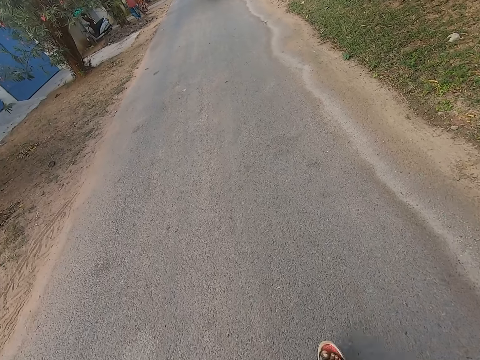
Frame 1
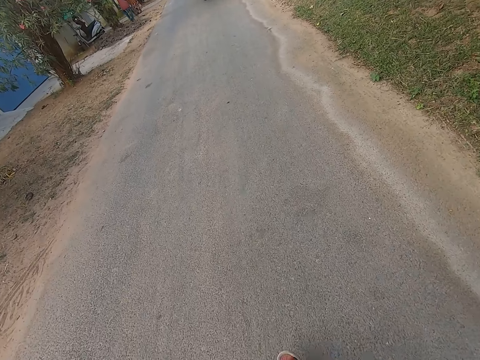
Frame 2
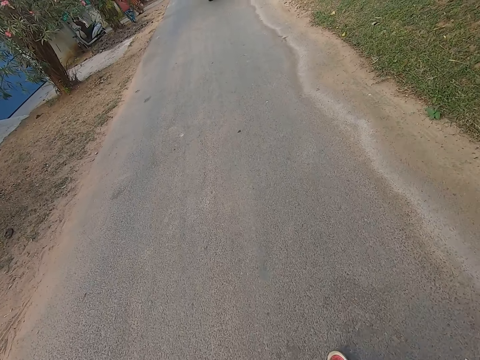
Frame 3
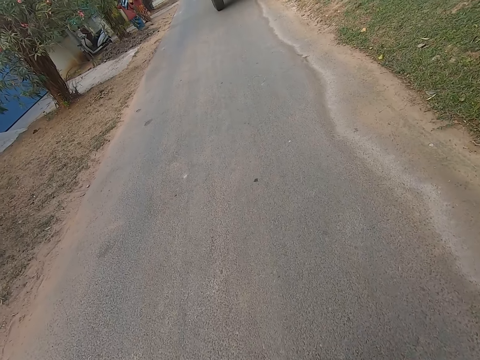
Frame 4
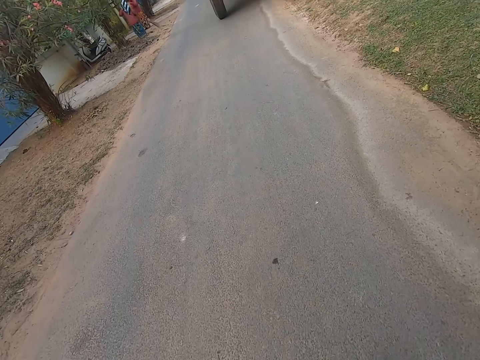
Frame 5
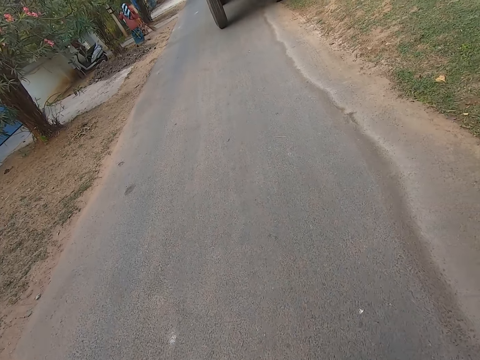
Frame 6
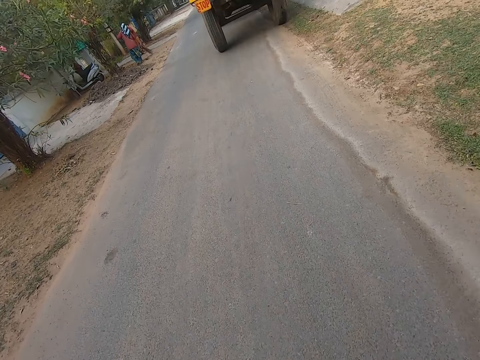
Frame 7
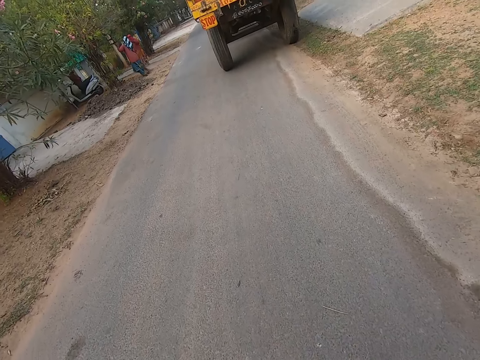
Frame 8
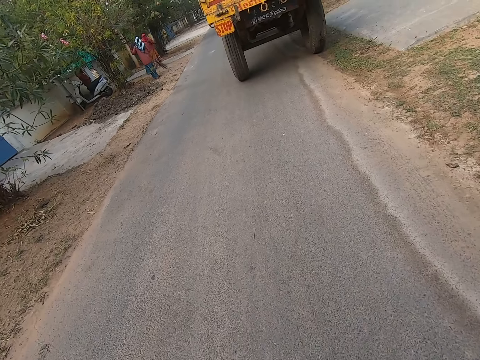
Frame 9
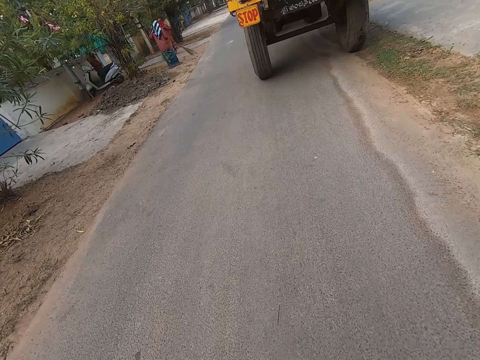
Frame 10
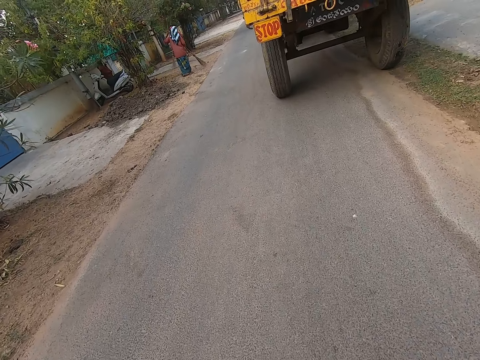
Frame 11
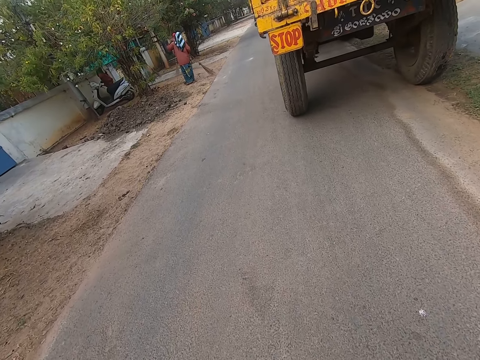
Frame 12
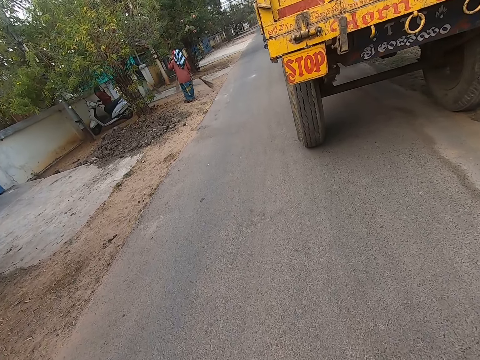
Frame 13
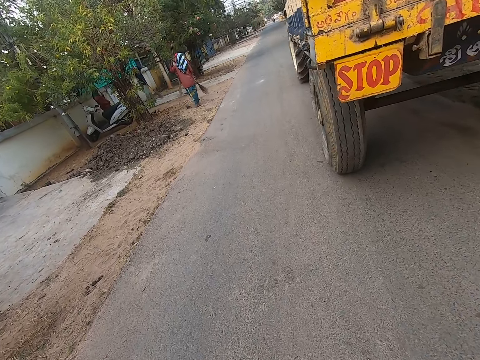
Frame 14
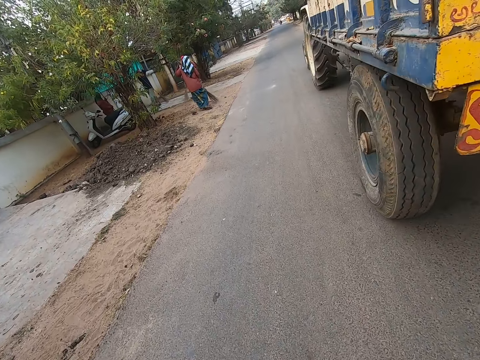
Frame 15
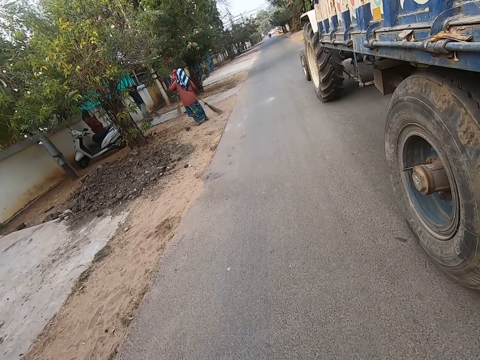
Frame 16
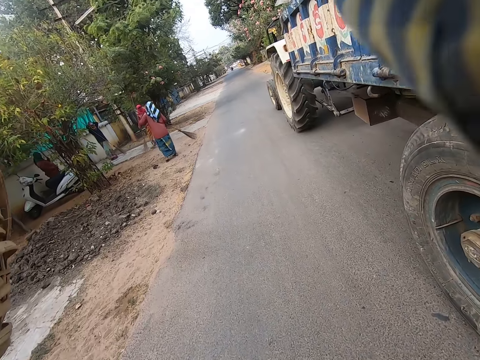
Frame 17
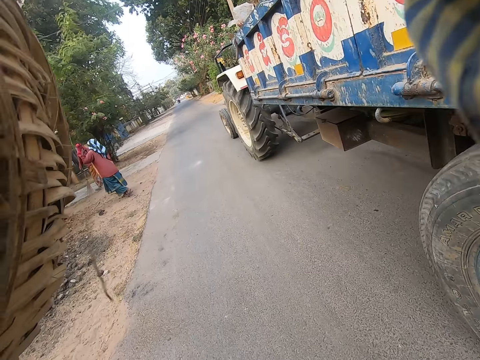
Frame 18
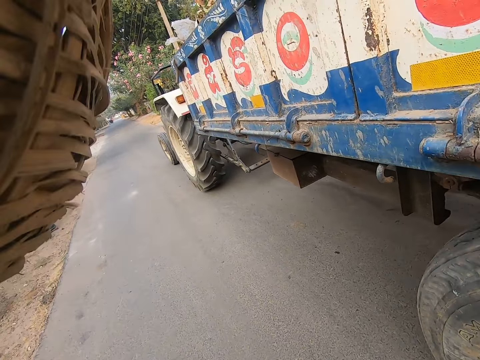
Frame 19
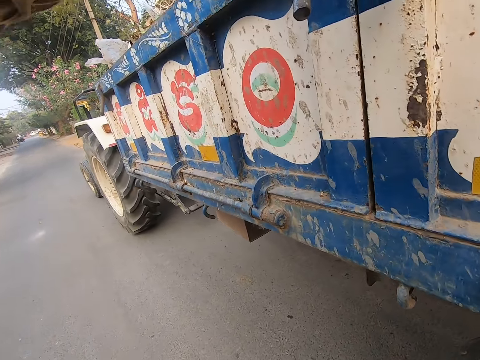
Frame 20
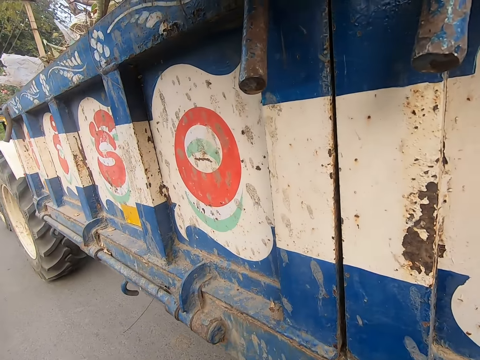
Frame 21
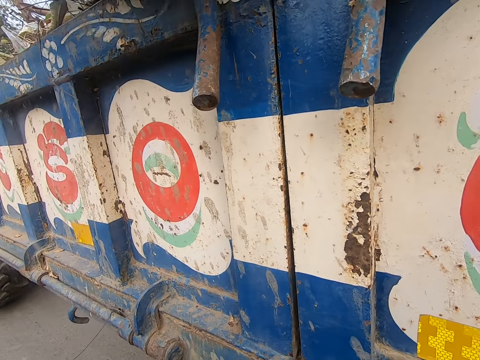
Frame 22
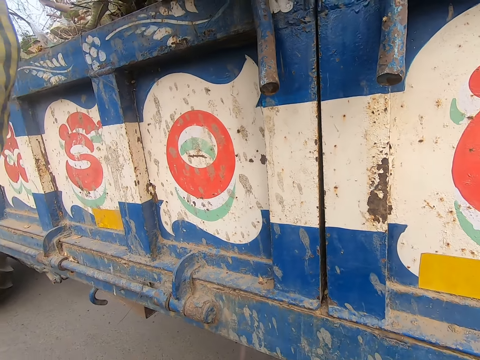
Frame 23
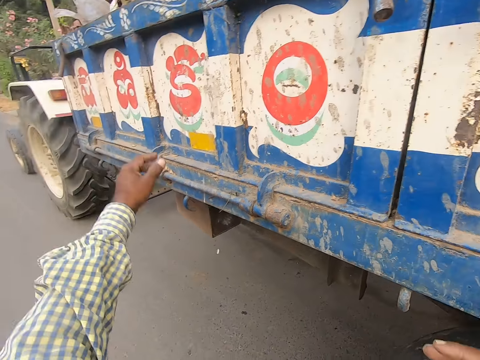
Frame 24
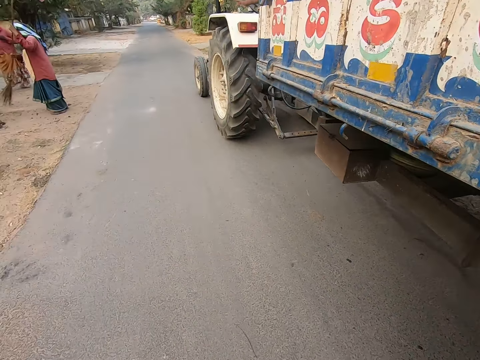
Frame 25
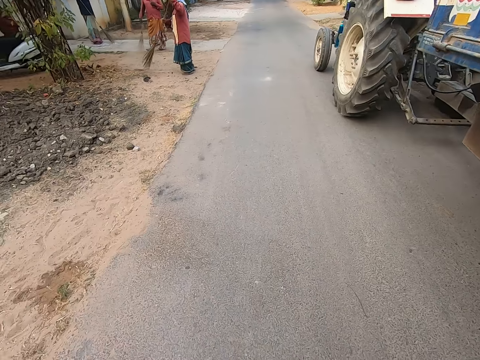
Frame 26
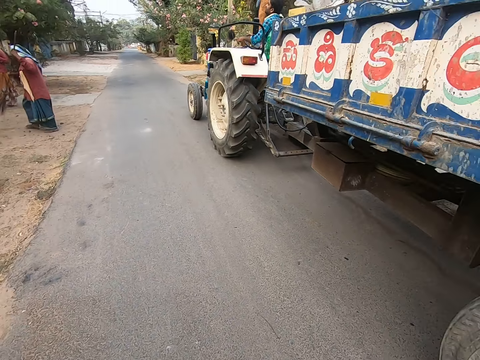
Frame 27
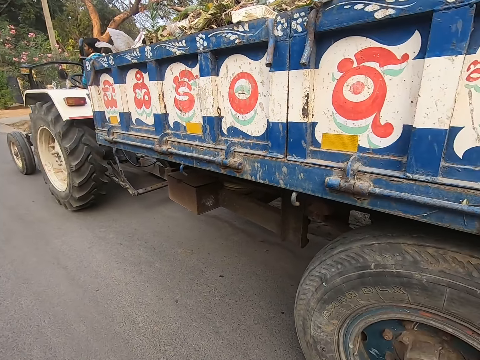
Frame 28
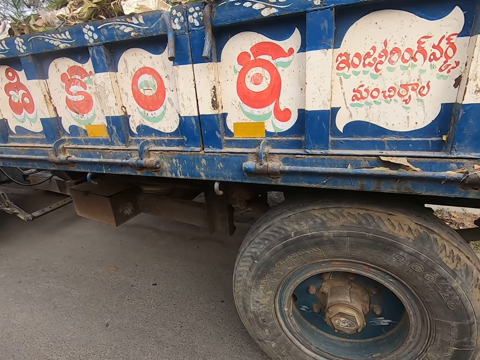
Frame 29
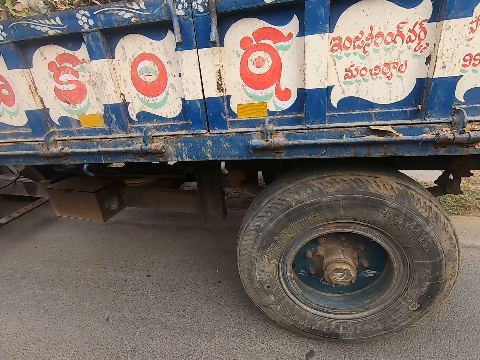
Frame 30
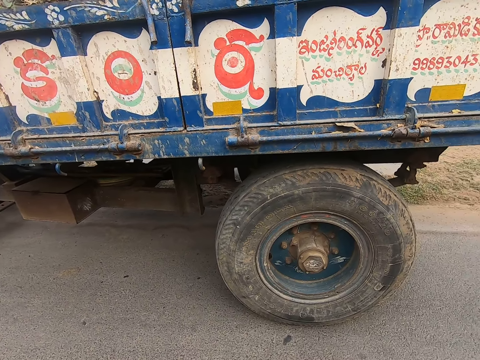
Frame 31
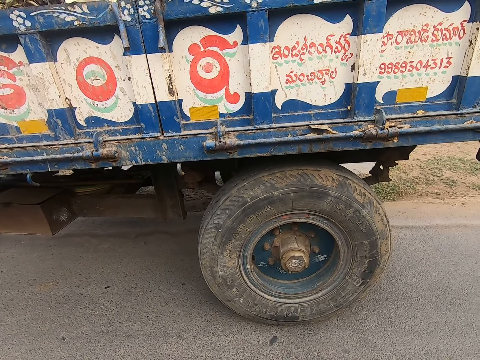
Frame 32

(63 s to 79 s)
A woman sweeps the ground with a broom in both hands. The camera wearer looks down. They pour dirt into the truck from the basket in both hands. The woman sweeps the ground with the broom in both hands. The camera wearer looks down.

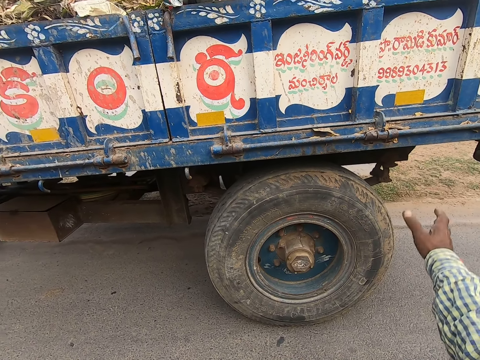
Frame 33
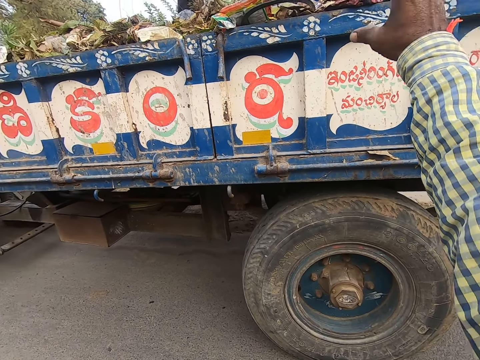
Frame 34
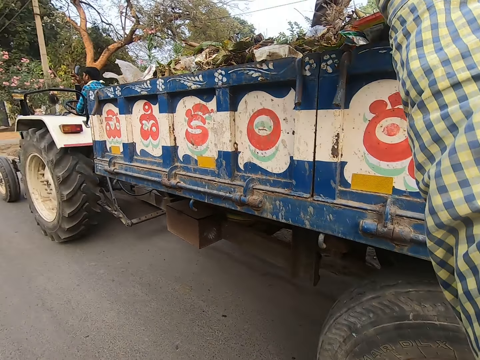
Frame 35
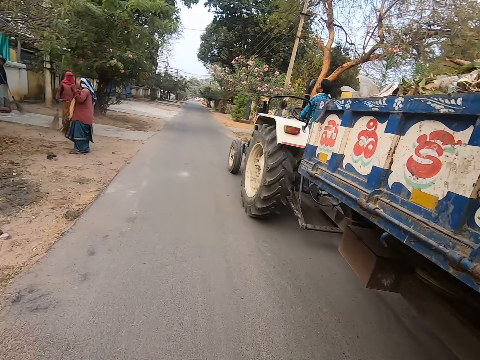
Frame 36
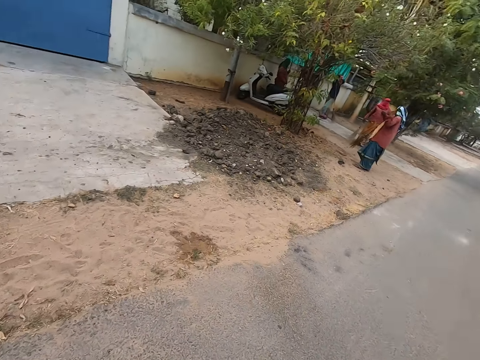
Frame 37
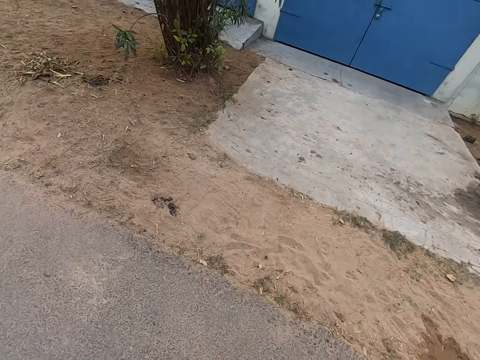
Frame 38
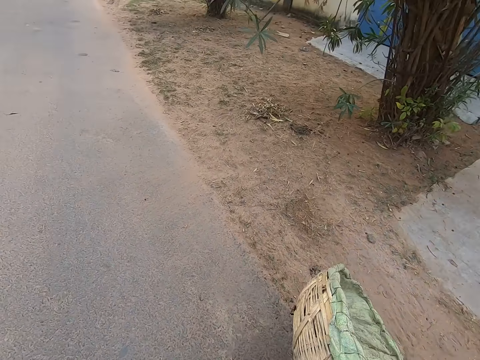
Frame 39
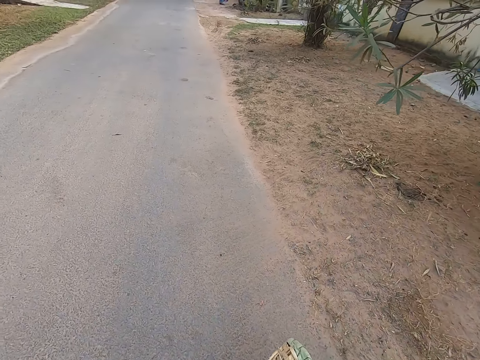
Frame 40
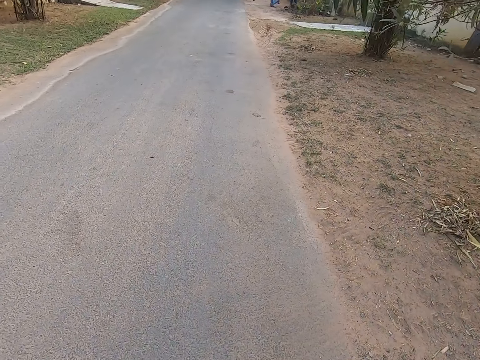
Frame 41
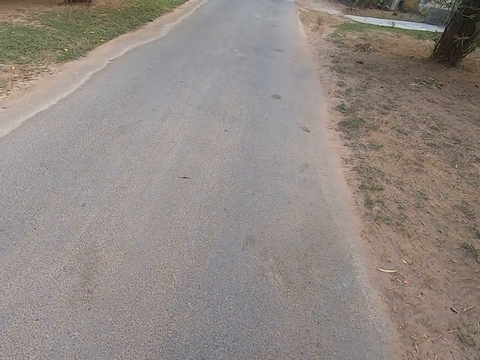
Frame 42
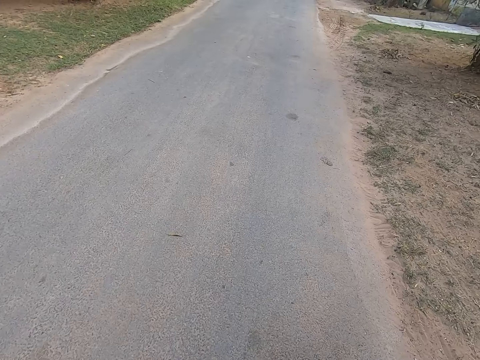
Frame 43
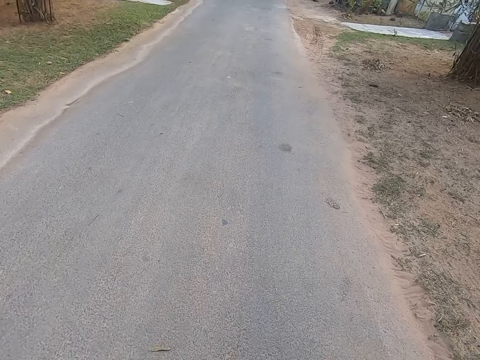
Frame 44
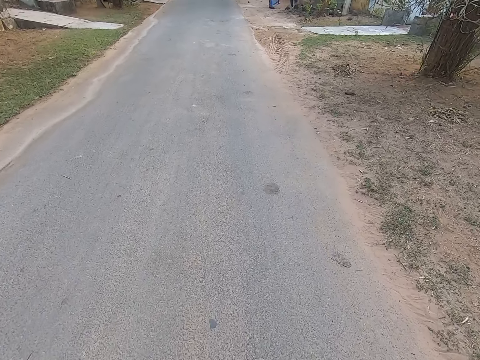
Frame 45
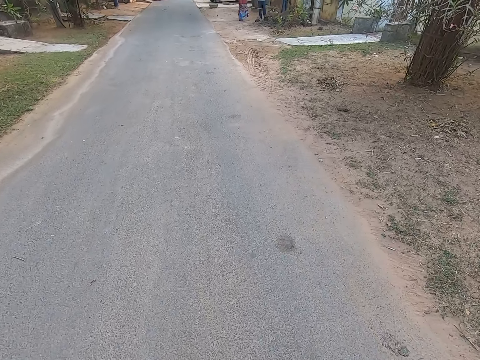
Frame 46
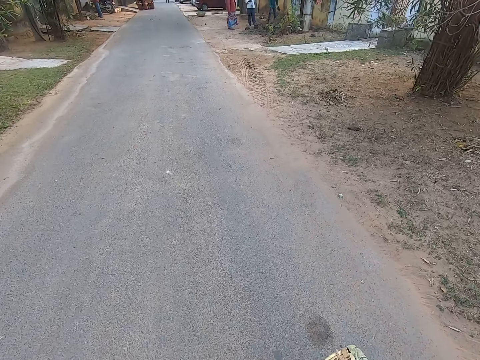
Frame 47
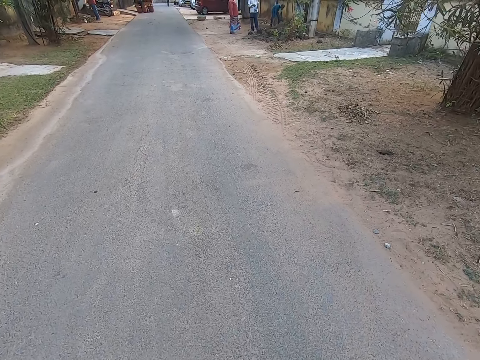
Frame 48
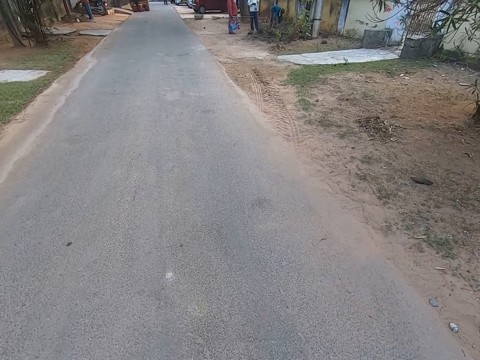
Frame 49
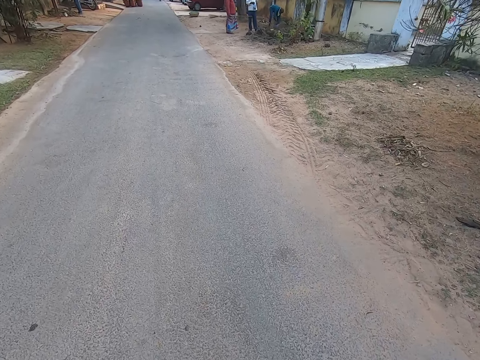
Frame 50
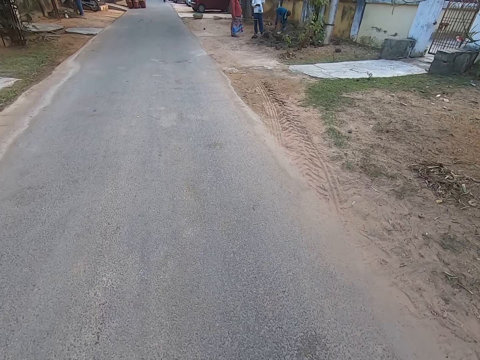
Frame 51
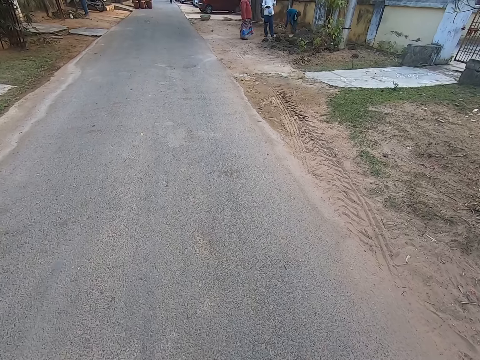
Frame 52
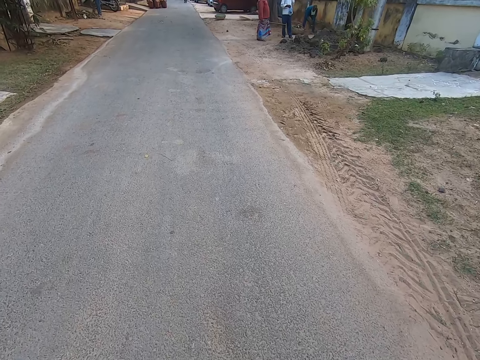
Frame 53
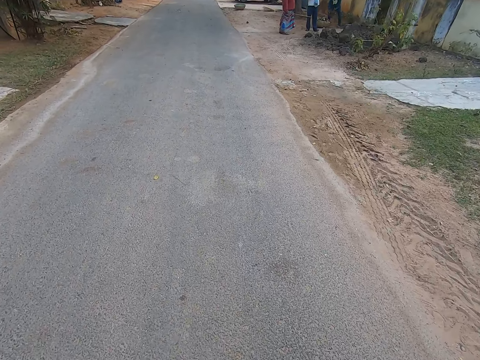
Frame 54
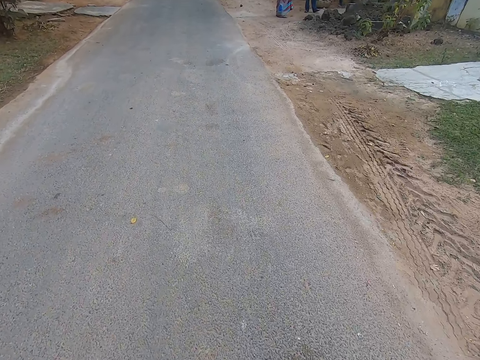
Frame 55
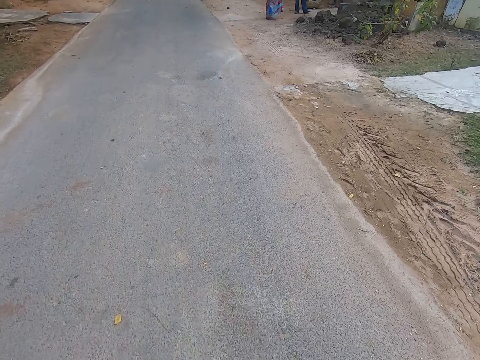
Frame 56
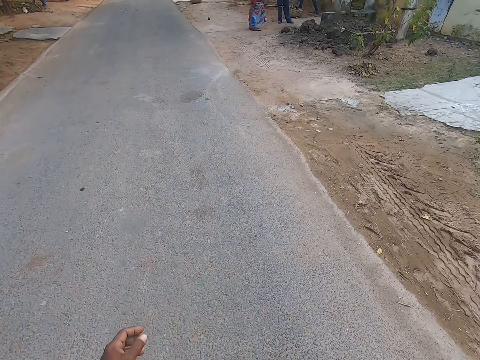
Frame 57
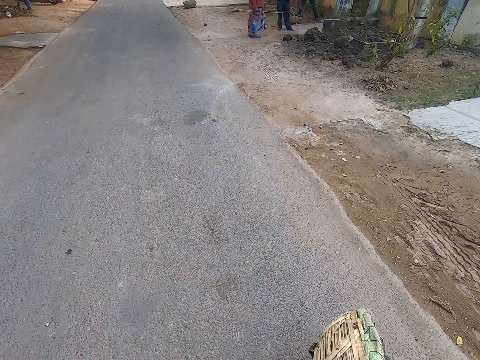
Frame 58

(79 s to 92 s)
The camera wearer looks in front. He takes the basket from the truck with his right hand. He walks along the road. He turns round. He walks in front.
